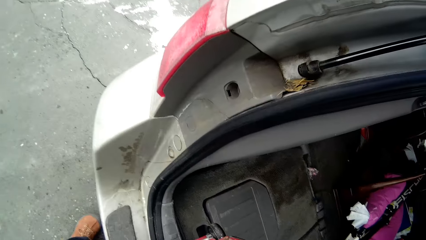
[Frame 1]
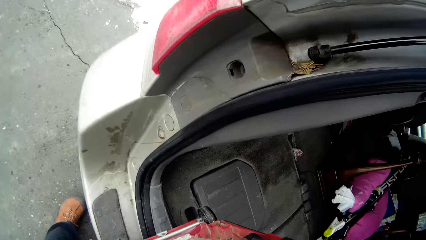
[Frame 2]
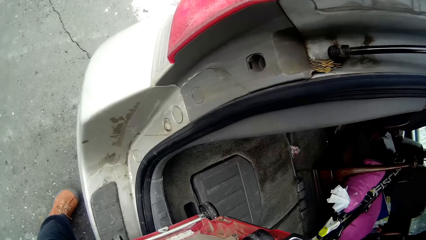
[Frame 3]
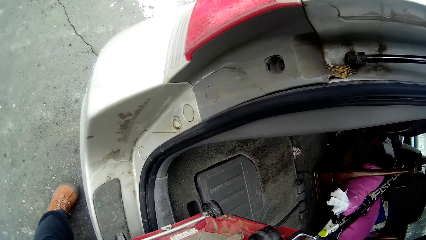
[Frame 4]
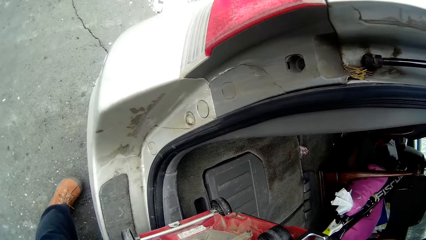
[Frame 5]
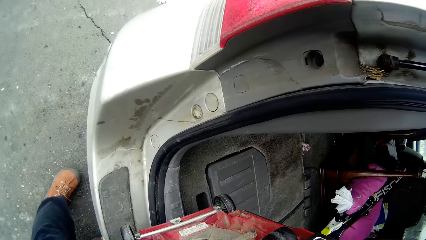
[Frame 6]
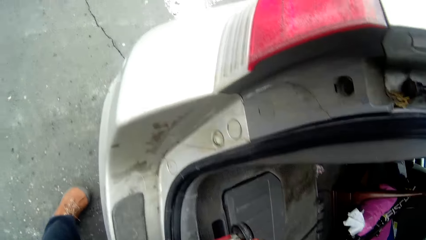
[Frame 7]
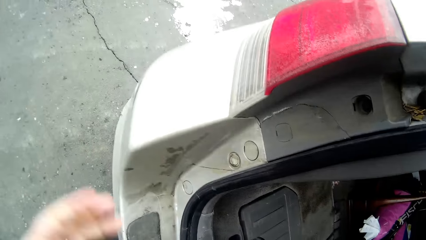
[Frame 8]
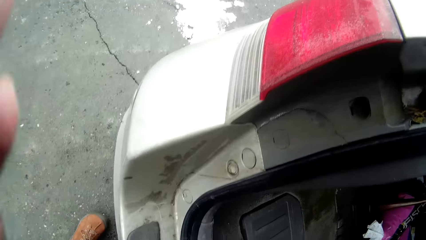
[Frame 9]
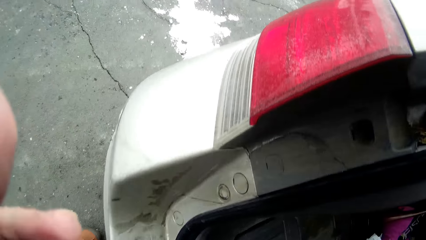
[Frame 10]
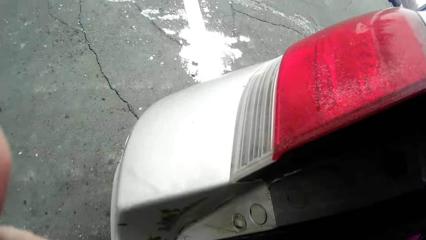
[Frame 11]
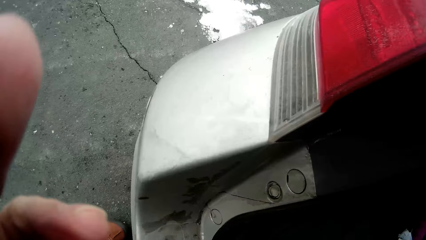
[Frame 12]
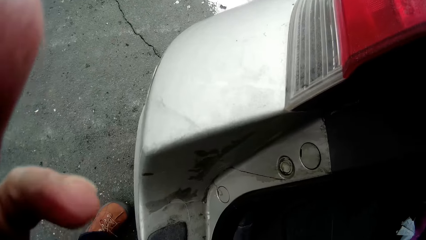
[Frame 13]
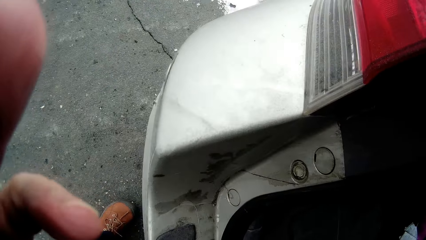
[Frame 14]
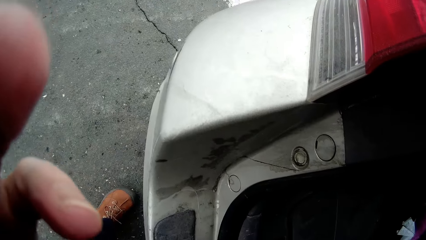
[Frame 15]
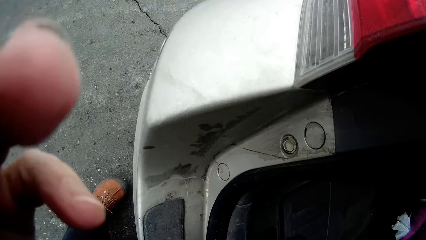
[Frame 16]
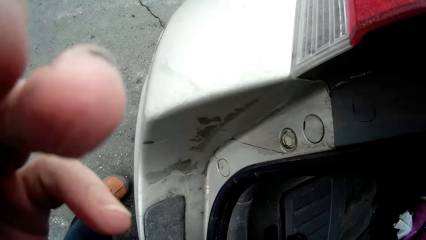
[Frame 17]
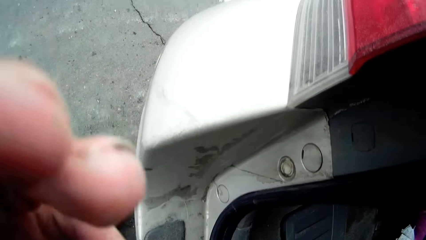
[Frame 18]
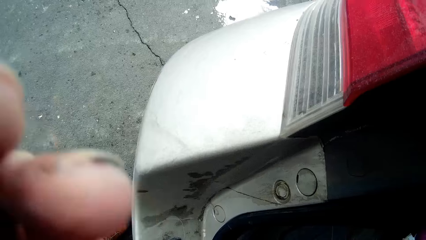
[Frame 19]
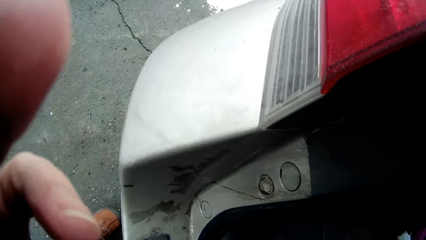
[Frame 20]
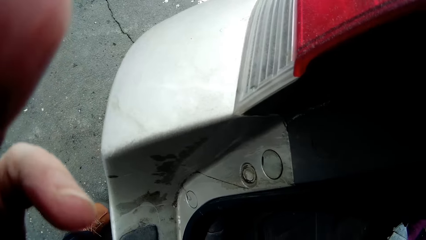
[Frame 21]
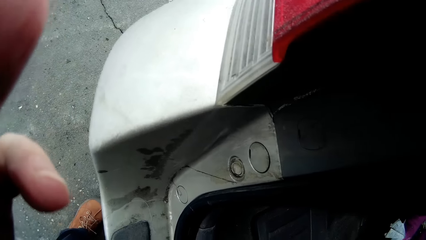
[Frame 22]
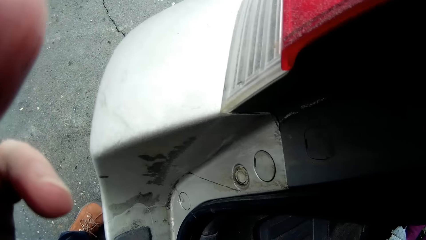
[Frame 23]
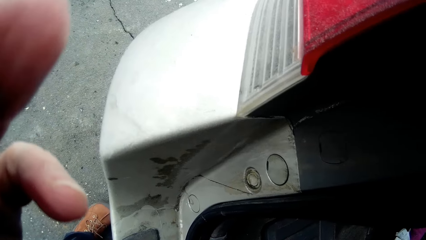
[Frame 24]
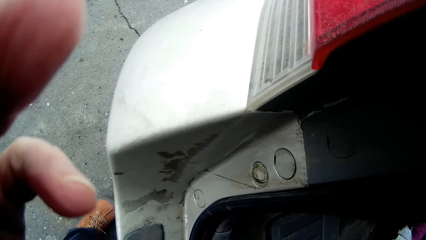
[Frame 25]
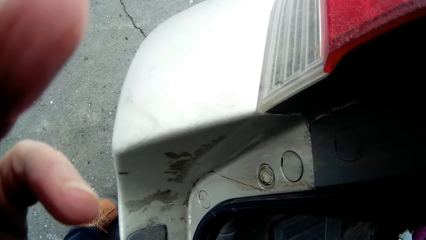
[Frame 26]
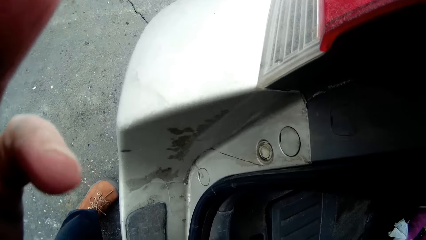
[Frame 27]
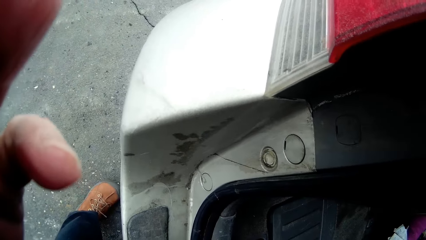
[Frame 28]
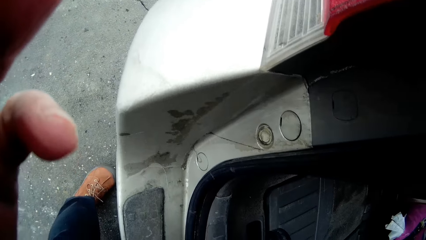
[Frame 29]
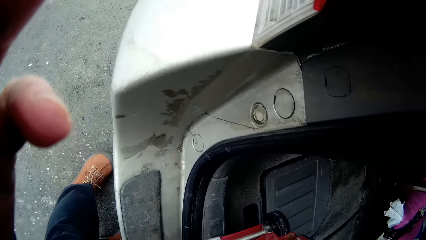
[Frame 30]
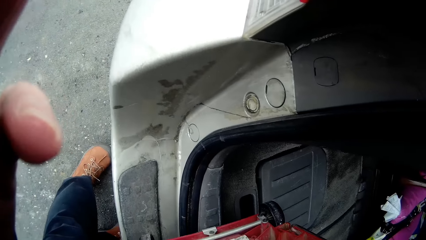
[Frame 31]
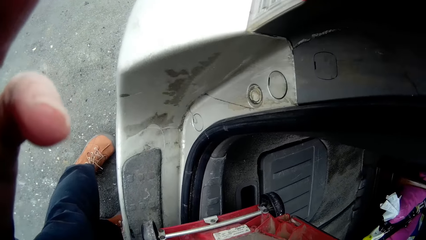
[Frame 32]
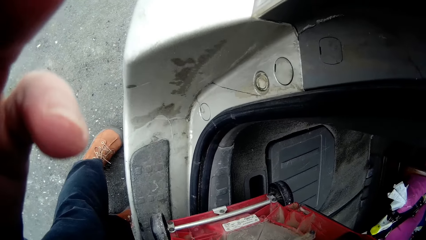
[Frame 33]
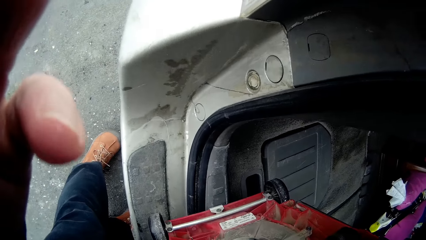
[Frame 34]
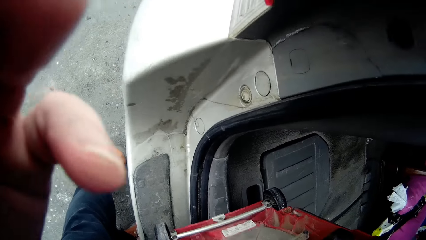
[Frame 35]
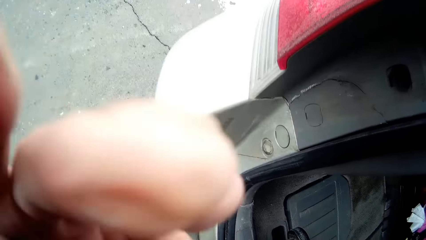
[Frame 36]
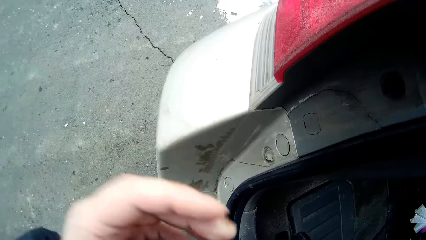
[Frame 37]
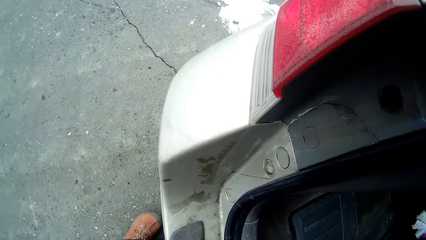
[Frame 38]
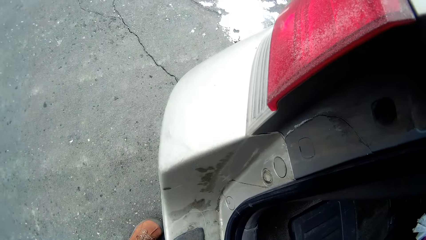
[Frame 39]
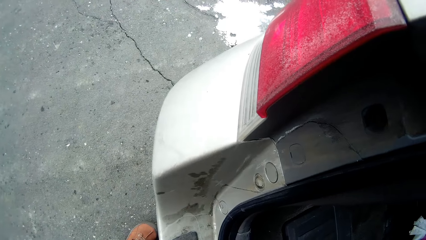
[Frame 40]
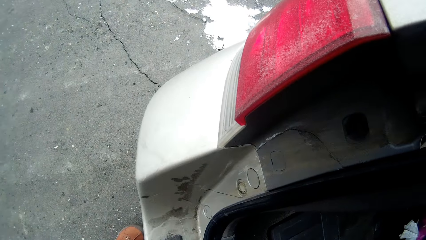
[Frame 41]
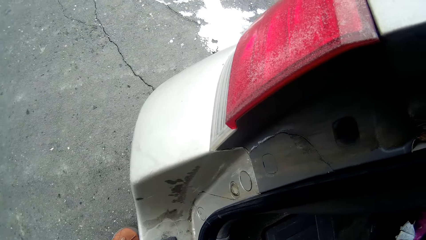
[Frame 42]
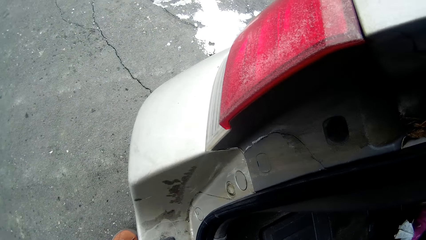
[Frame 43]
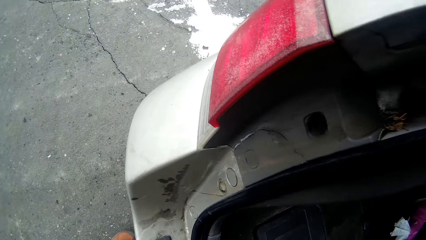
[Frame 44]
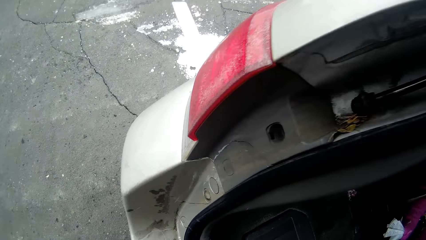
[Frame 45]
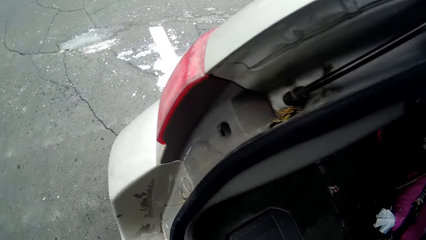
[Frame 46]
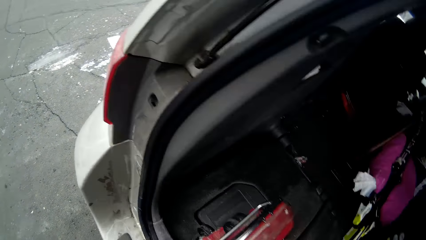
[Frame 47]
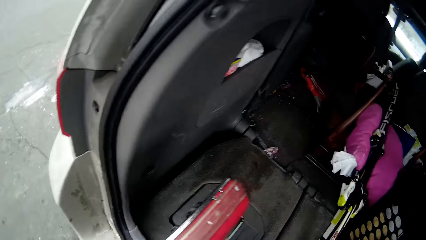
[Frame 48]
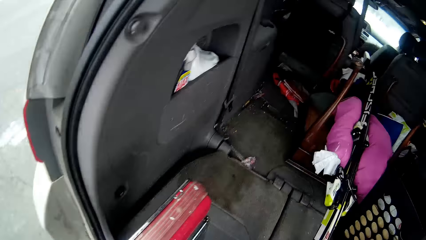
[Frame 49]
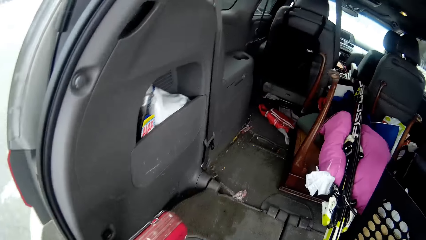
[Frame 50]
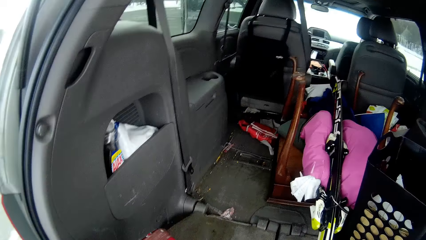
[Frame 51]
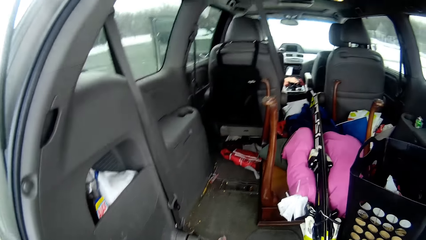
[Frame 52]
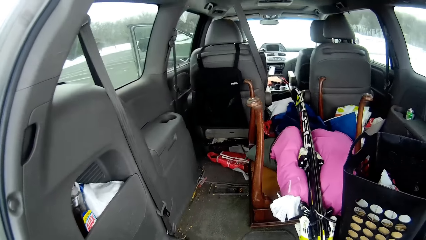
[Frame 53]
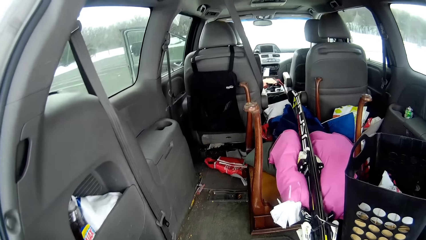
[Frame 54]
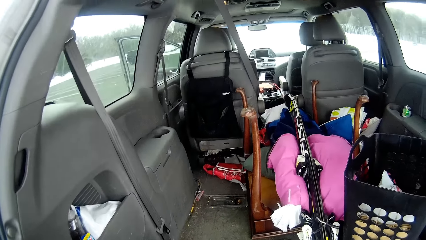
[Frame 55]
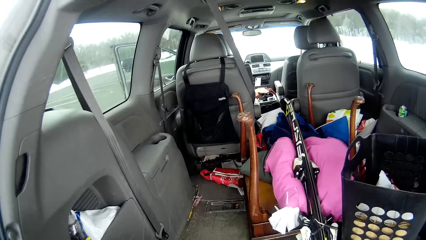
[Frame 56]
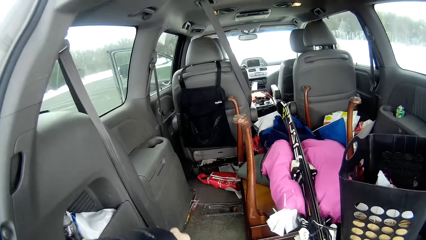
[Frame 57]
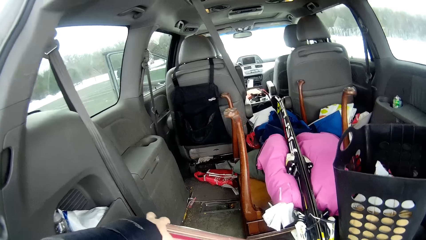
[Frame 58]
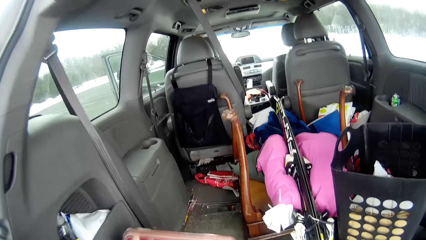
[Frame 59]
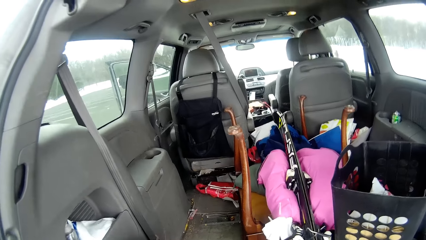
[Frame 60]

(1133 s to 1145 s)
The camera wearer adjusts the camera.

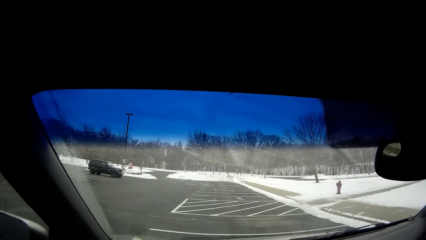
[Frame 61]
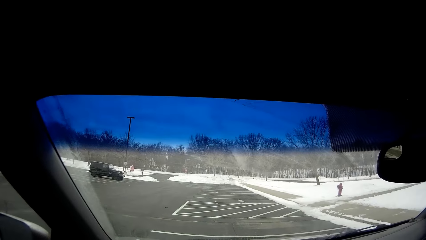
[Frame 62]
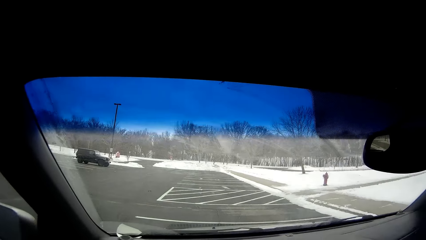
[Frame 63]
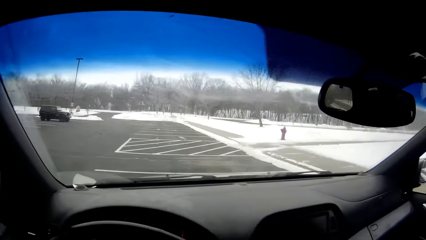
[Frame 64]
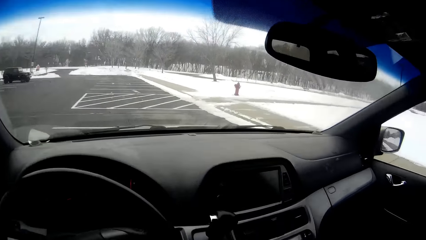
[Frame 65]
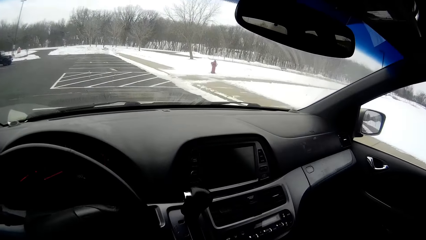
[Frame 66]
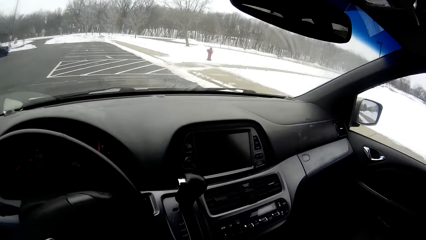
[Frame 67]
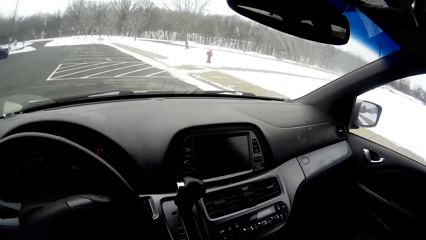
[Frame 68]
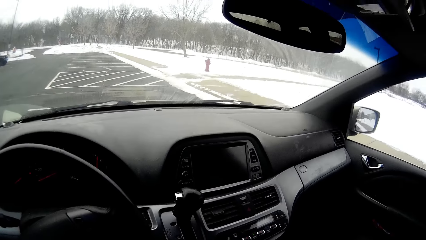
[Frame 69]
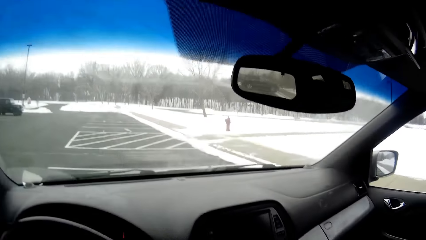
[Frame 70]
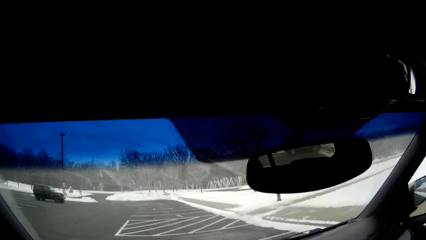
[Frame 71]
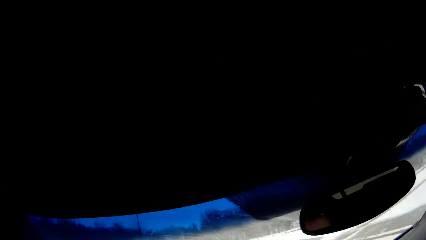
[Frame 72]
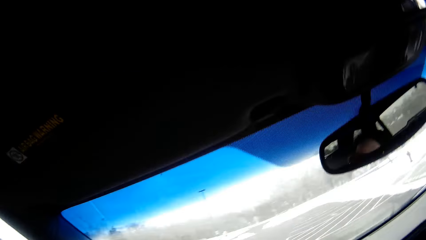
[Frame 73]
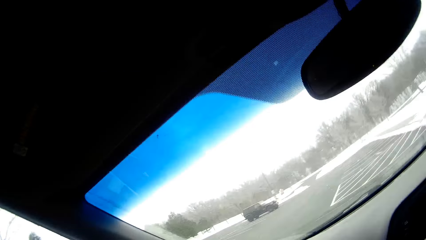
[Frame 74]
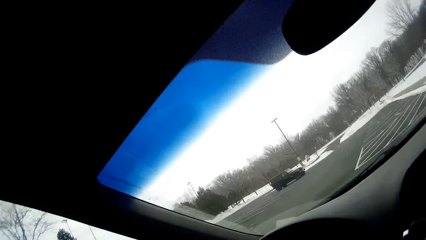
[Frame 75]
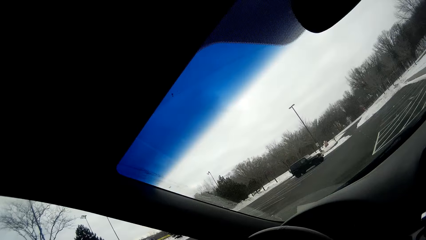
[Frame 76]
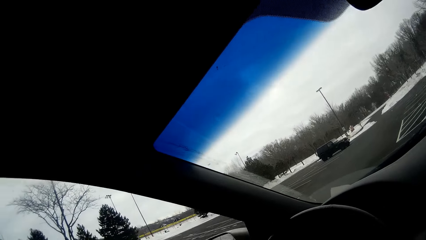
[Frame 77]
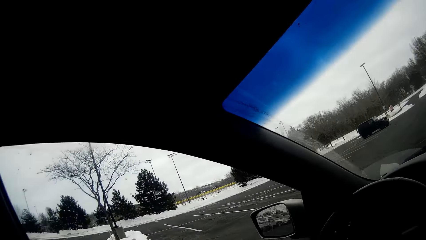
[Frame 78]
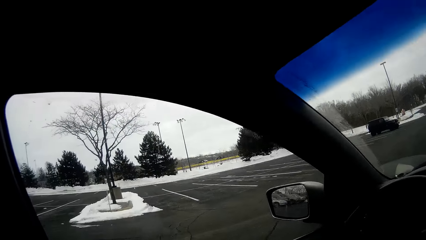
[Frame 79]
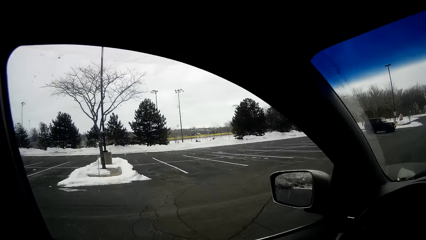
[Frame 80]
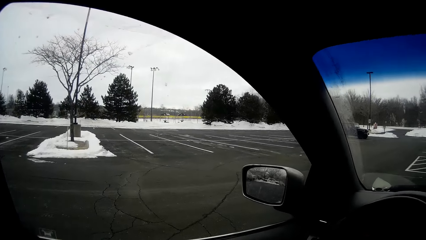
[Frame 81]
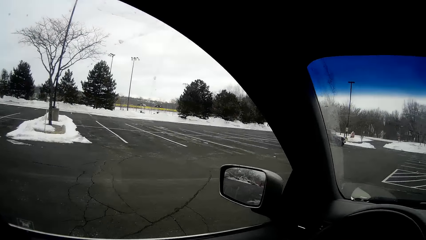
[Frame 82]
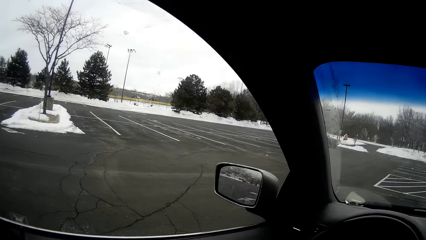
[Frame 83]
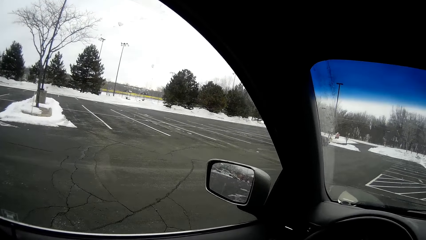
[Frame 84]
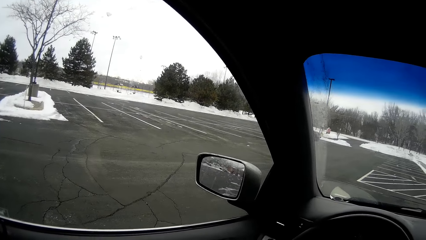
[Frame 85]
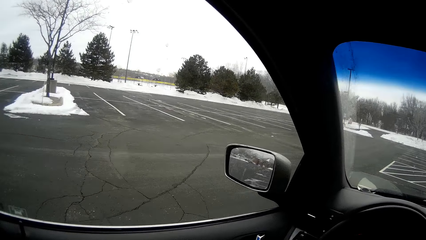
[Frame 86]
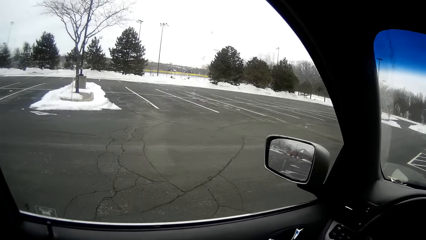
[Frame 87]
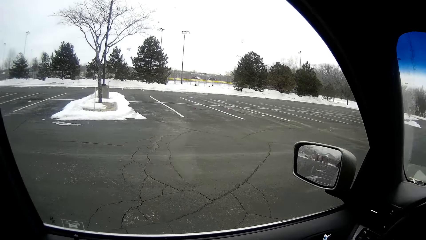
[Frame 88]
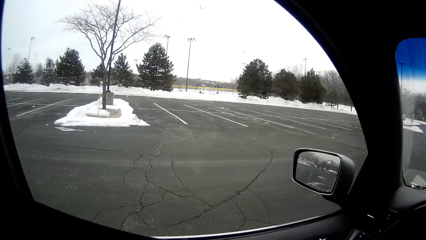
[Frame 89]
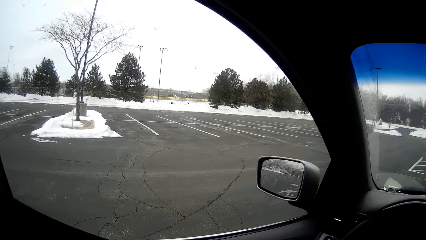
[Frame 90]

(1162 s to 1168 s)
The camera wearer looks around.
